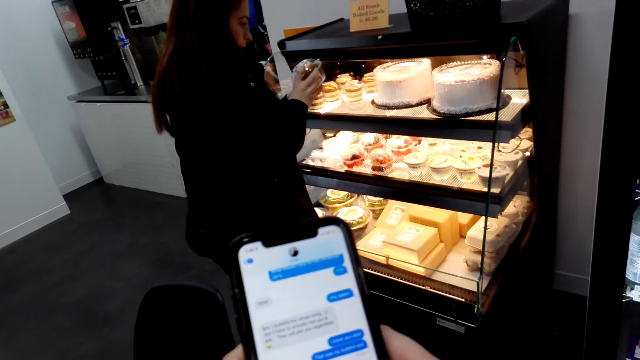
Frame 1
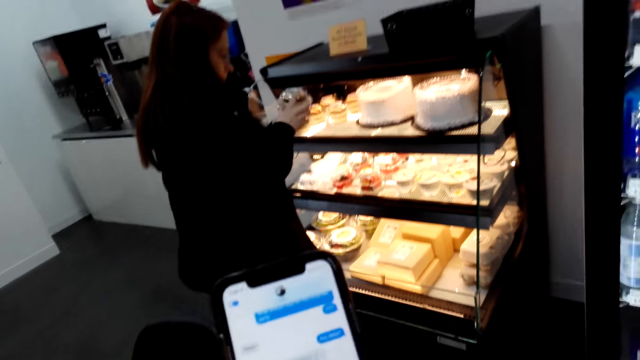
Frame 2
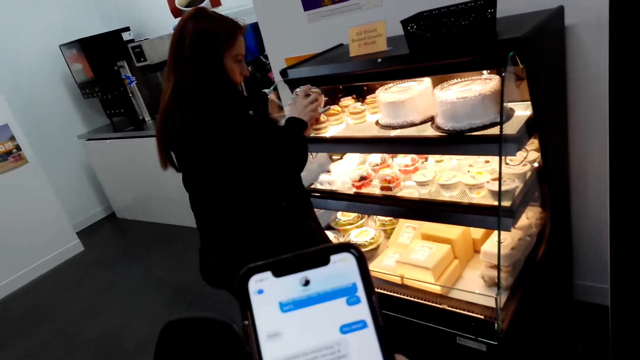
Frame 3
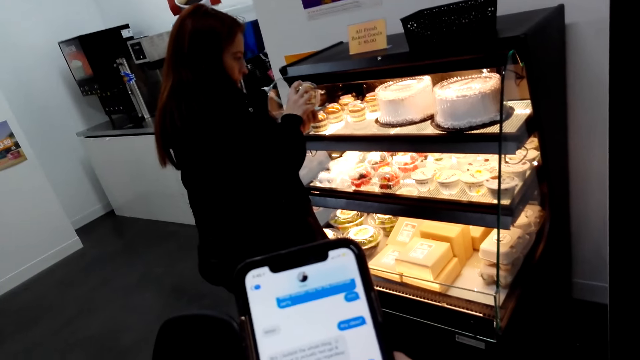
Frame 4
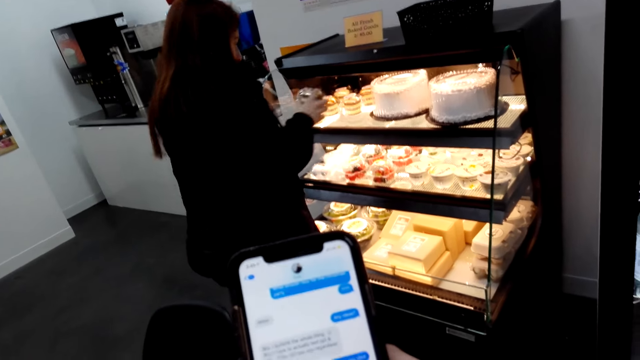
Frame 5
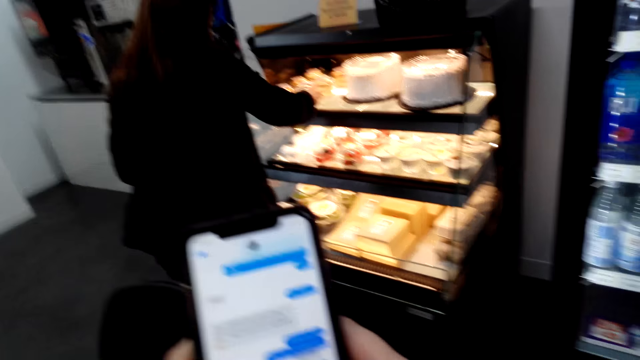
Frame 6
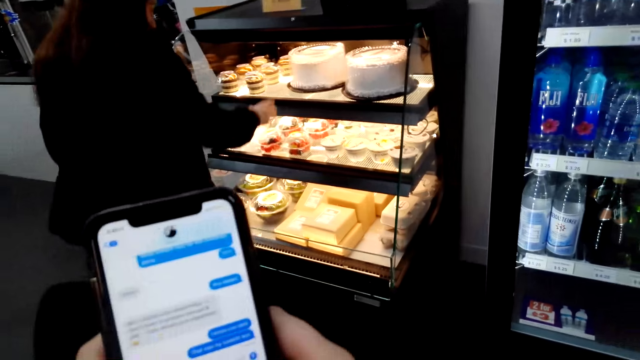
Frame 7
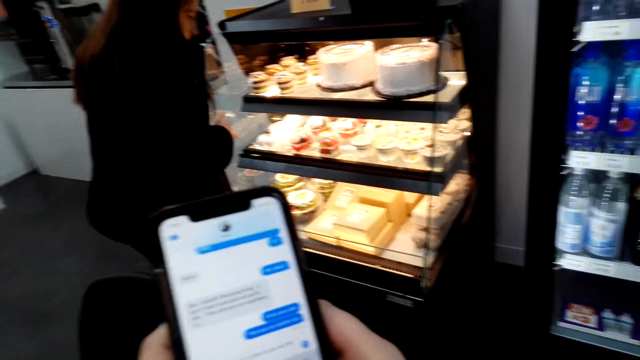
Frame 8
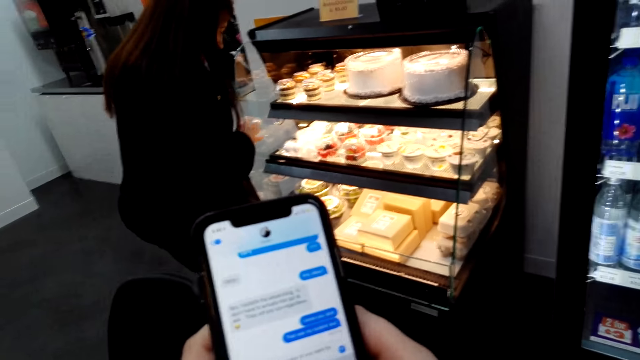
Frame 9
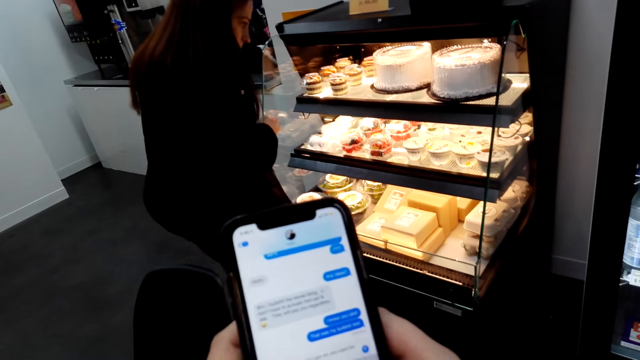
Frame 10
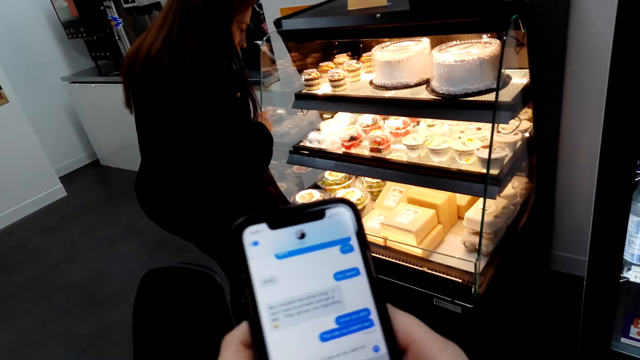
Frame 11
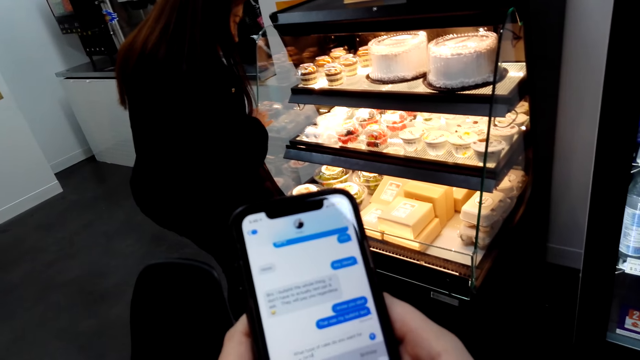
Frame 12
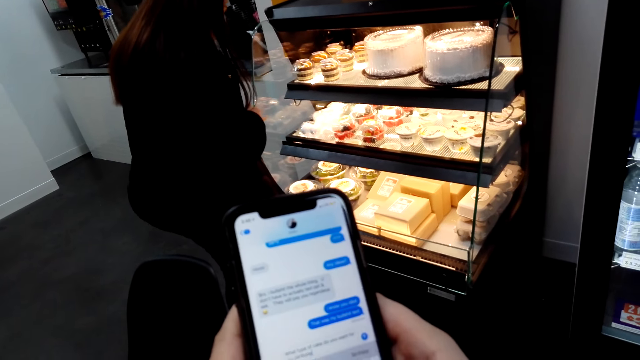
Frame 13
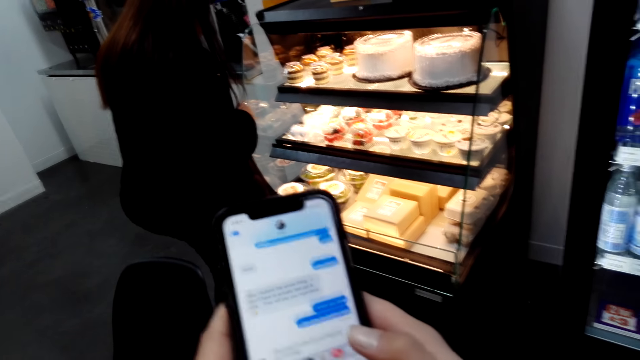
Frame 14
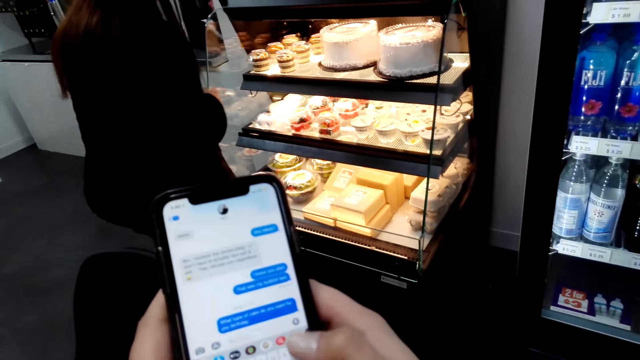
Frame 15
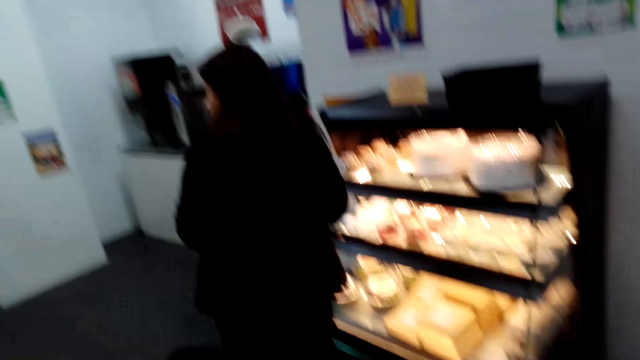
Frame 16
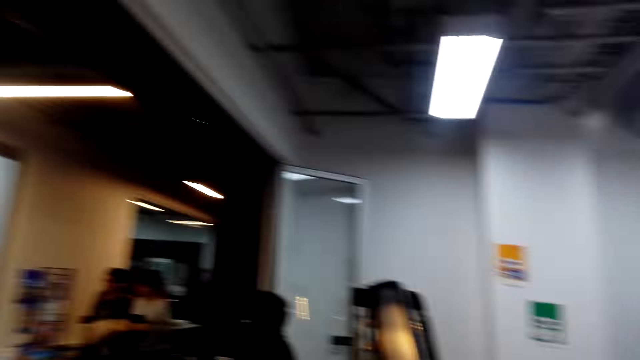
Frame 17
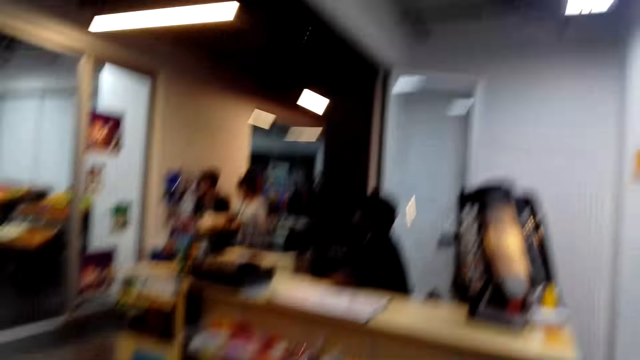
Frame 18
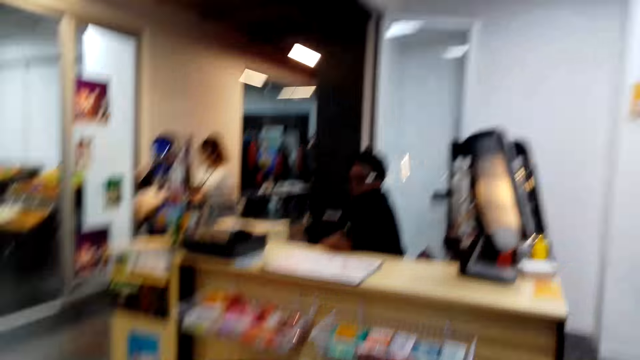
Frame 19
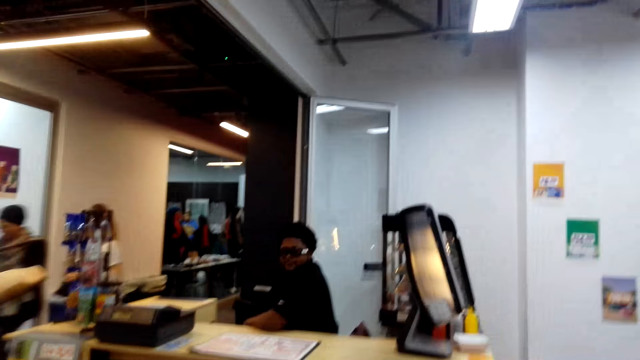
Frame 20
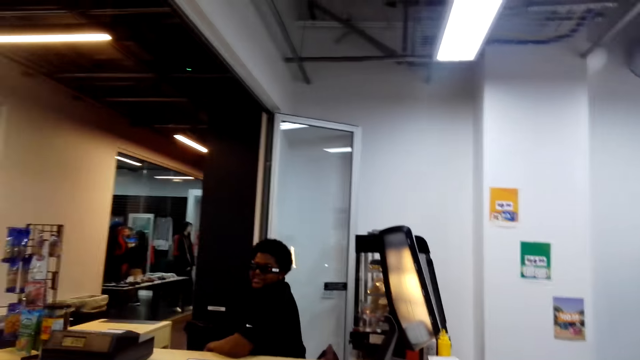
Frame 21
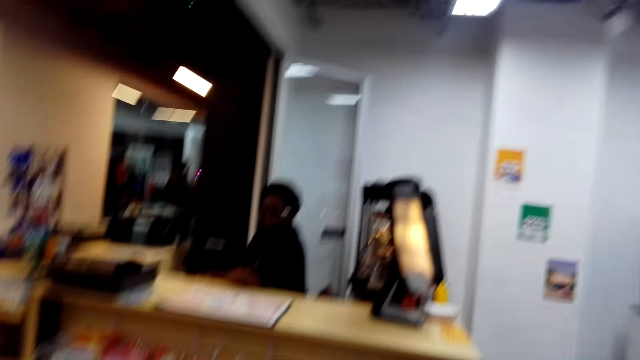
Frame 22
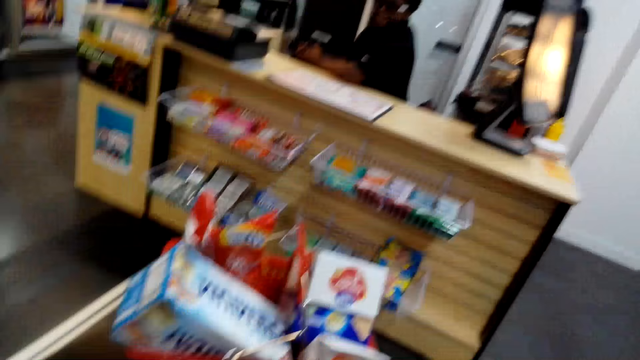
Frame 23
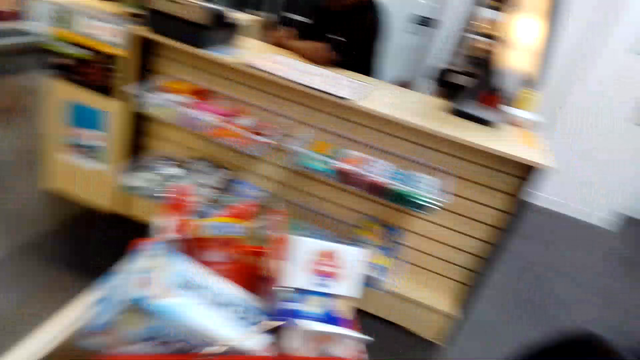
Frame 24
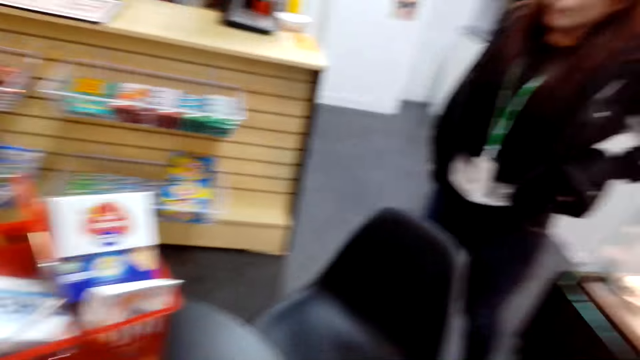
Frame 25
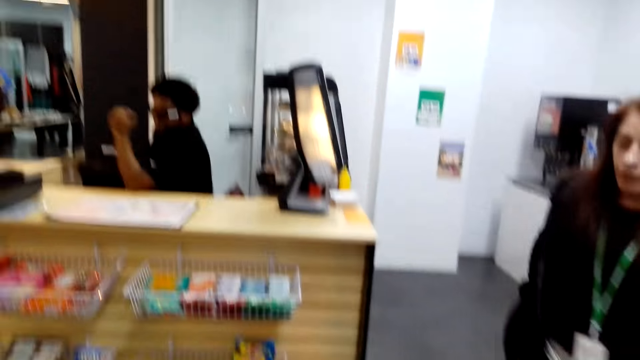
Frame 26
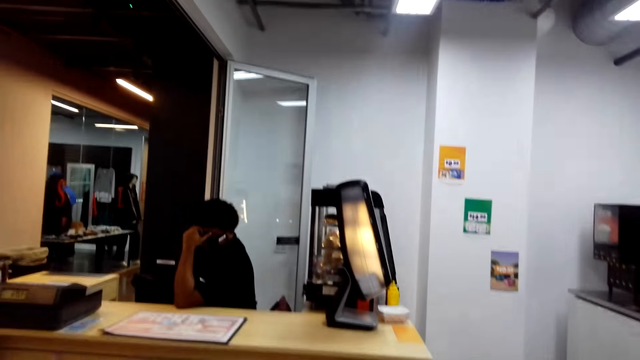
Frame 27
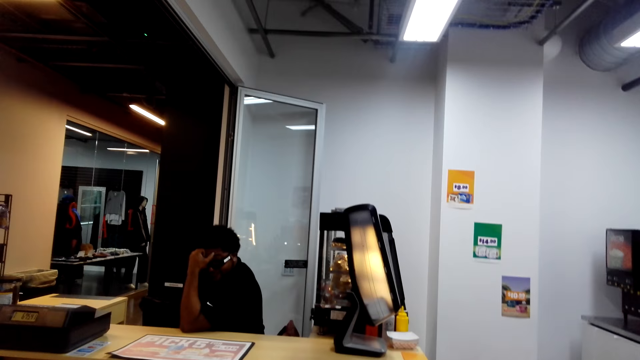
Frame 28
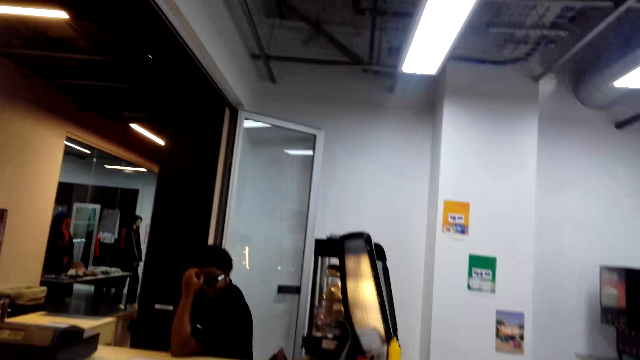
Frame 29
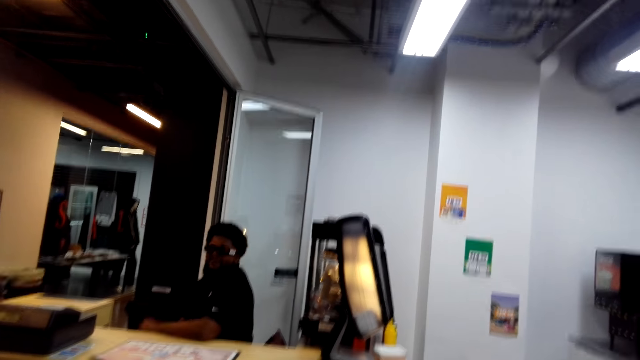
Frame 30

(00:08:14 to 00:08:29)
A lady puts ice cream in the freezer. The camera wearer types on the phone. A person looks at the cakes. The camera wearer looks around. They talk with a cashier.

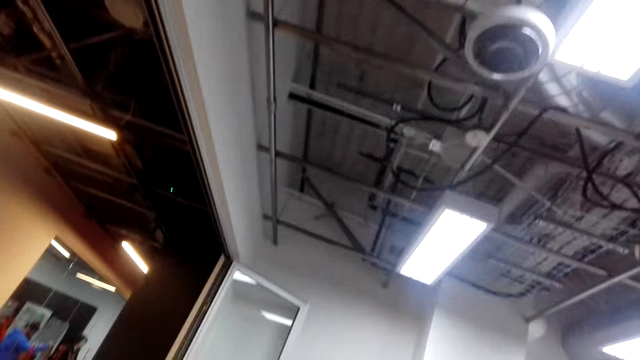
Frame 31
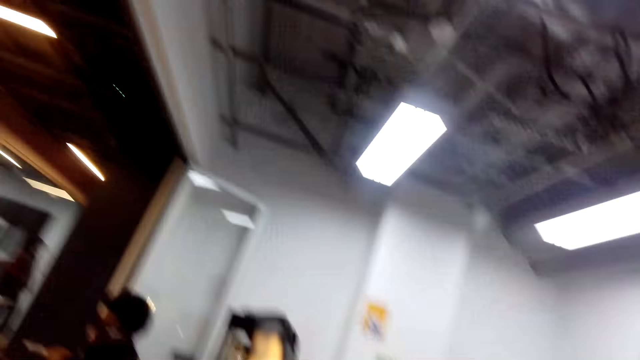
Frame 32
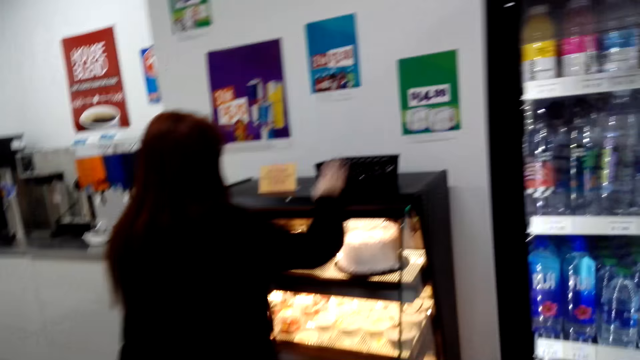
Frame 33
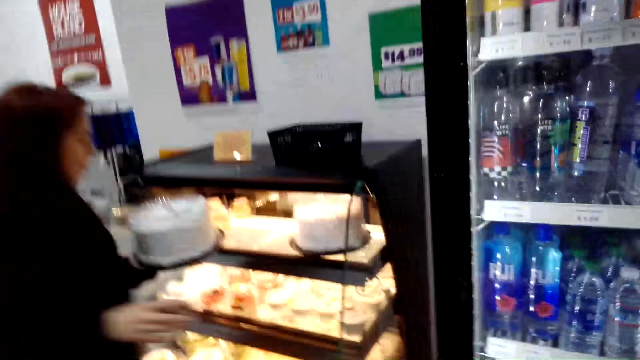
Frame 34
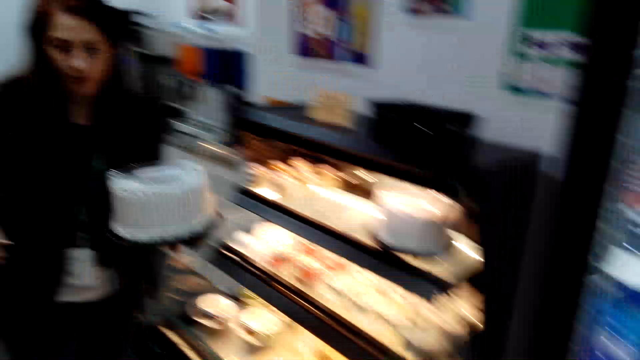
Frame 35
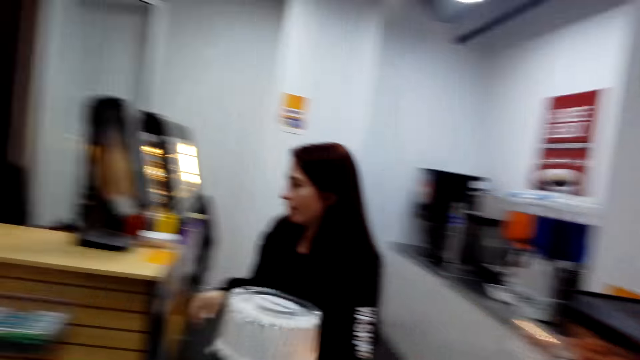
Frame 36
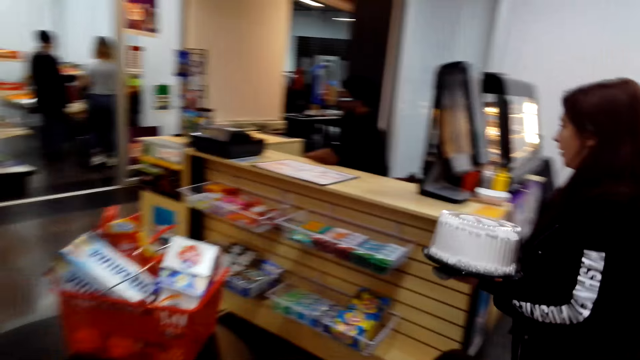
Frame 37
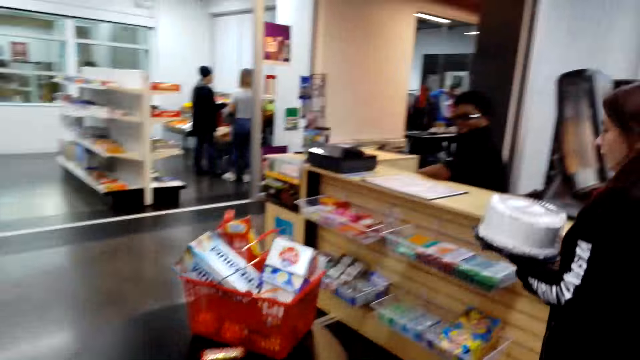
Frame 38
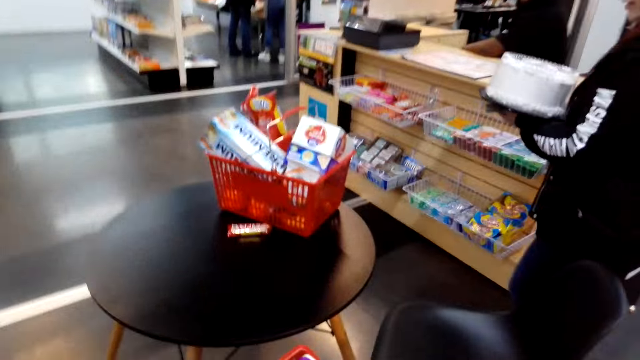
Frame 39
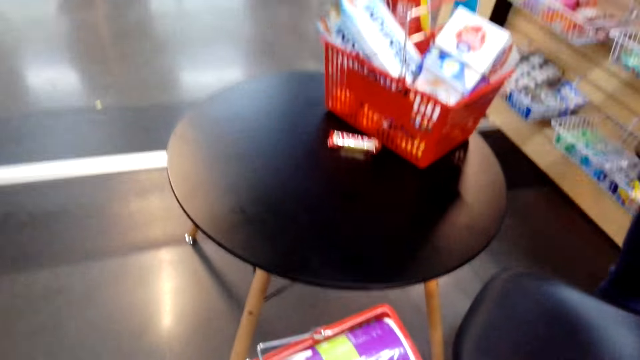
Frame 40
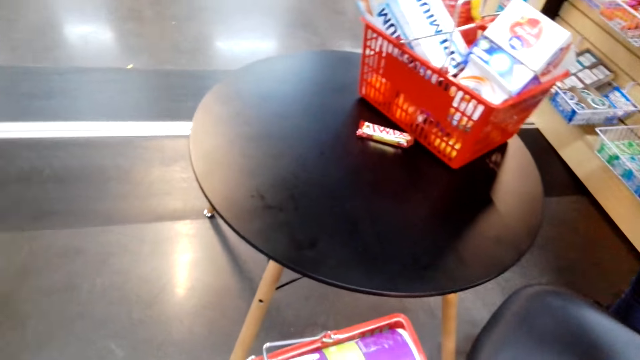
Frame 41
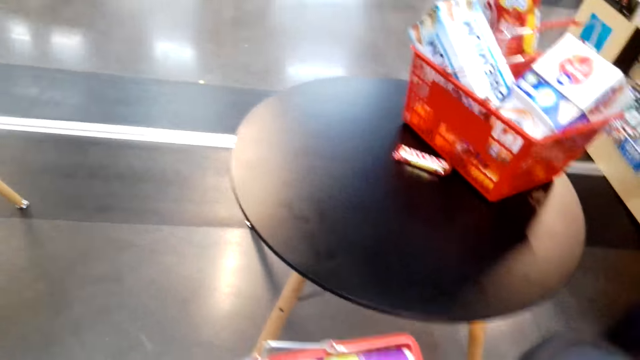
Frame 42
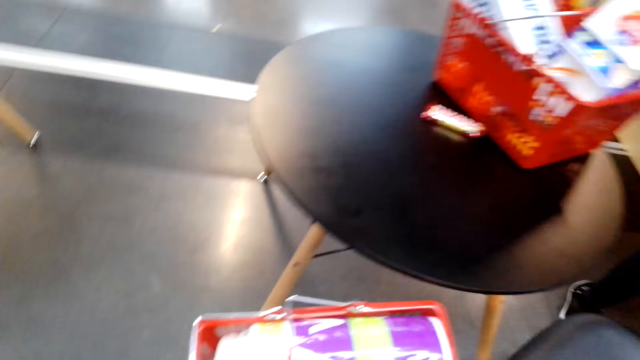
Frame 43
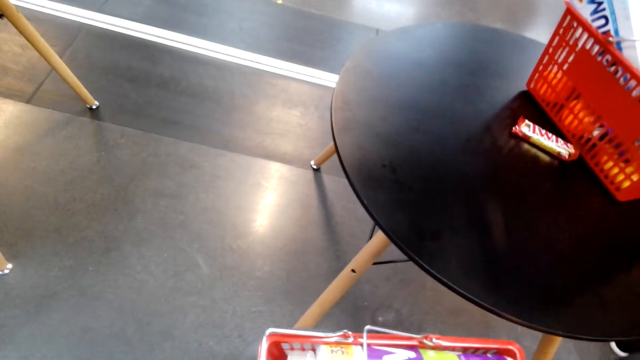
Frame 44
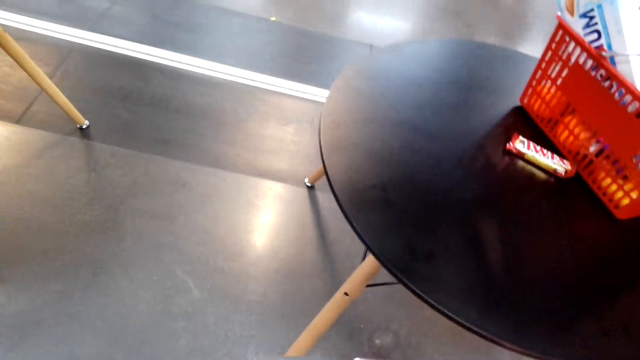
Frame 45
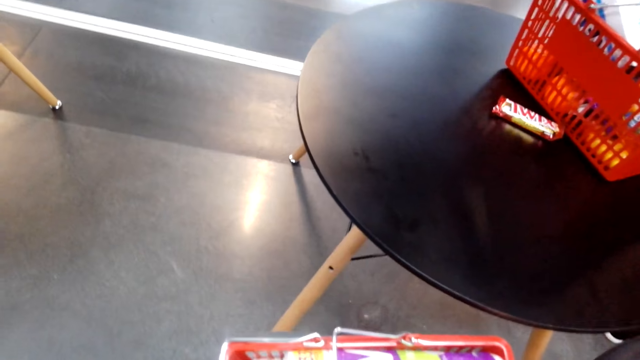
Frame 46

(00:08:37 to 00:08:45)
The camera wearer looks at the lights. They look around. A lady carries a cake. The lady holds the cake. The camera wearer talks with a cashier. They look at the products.
